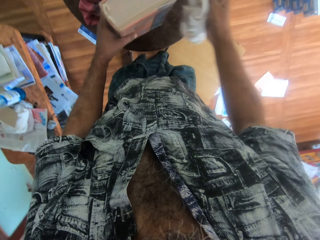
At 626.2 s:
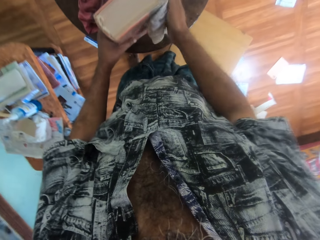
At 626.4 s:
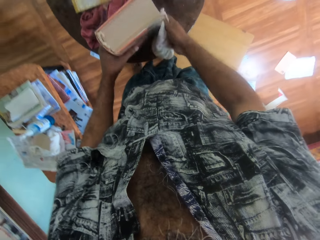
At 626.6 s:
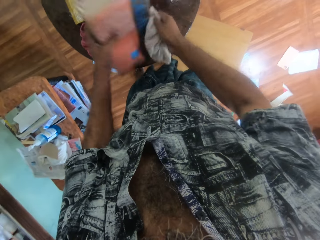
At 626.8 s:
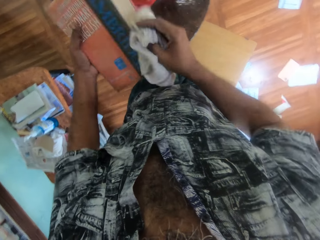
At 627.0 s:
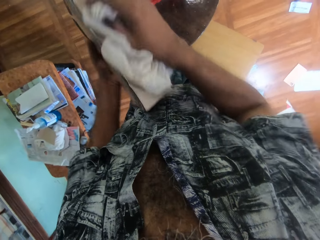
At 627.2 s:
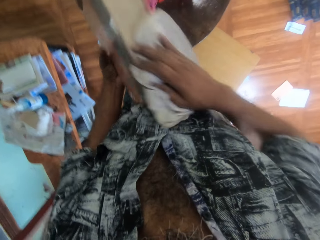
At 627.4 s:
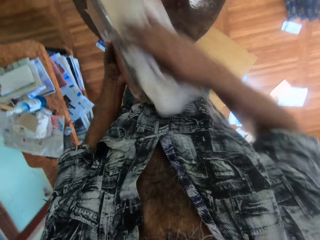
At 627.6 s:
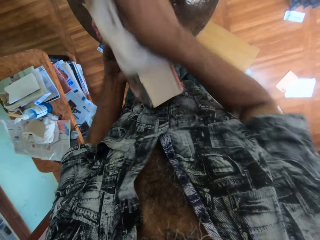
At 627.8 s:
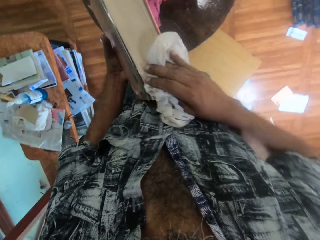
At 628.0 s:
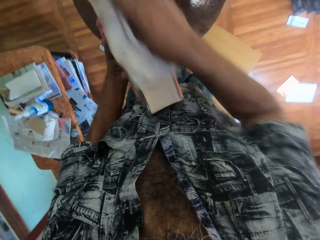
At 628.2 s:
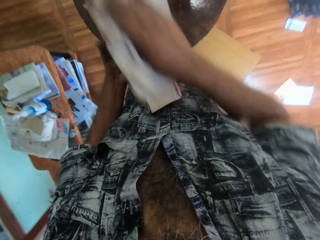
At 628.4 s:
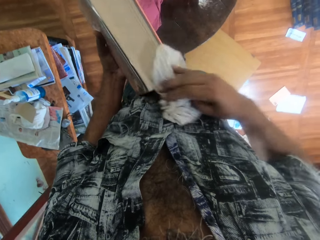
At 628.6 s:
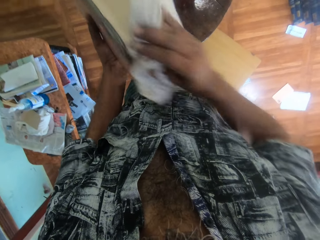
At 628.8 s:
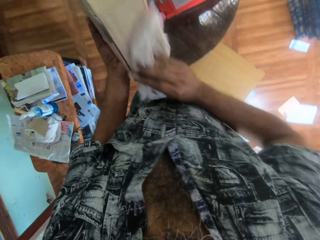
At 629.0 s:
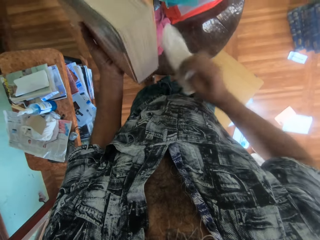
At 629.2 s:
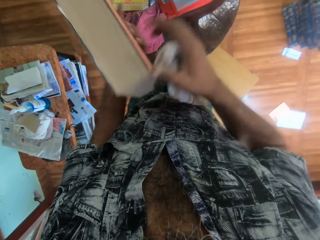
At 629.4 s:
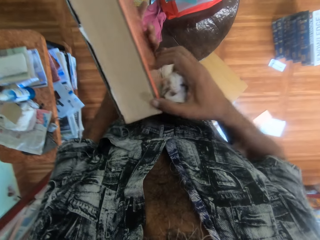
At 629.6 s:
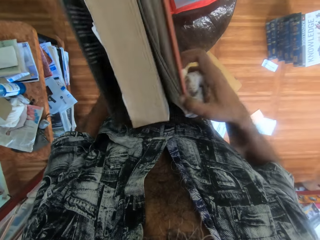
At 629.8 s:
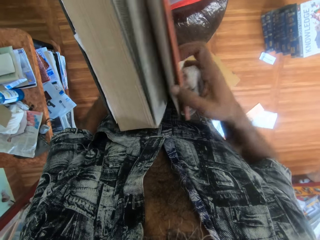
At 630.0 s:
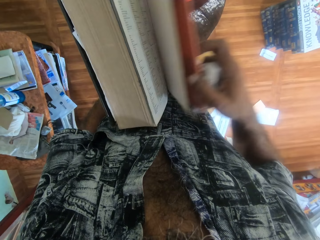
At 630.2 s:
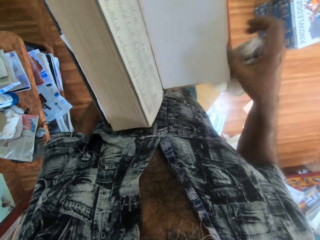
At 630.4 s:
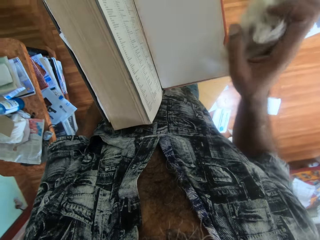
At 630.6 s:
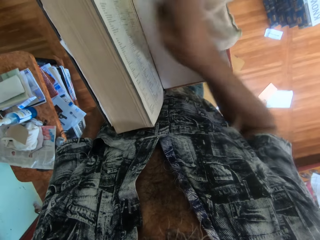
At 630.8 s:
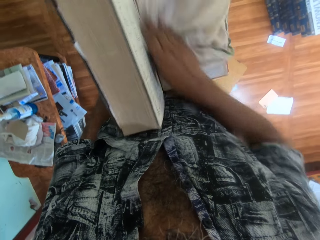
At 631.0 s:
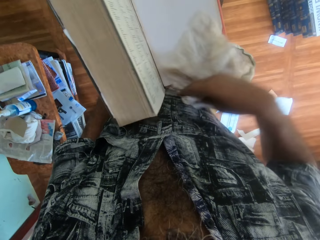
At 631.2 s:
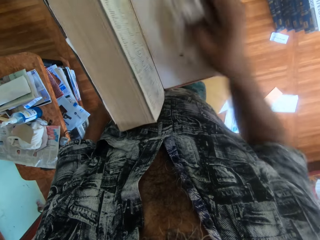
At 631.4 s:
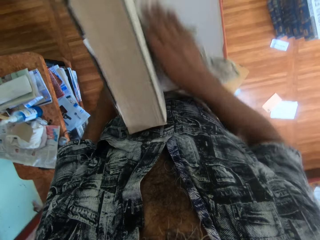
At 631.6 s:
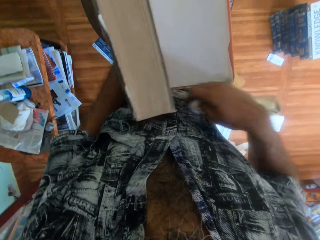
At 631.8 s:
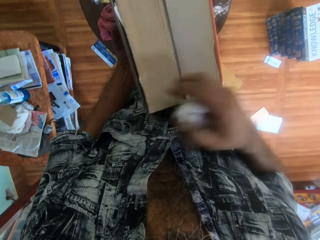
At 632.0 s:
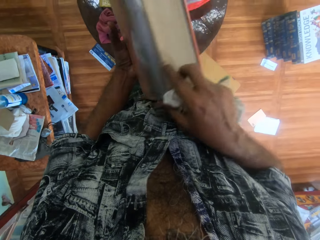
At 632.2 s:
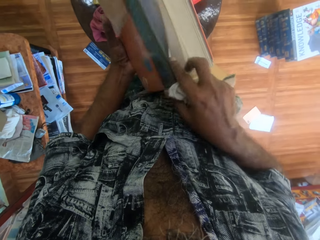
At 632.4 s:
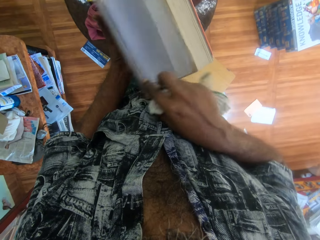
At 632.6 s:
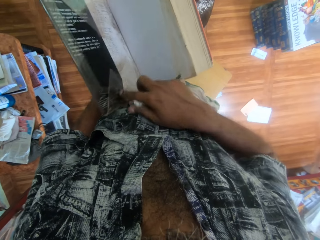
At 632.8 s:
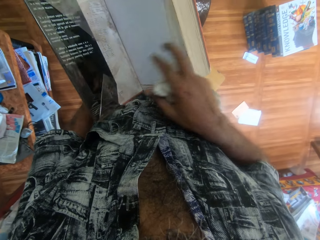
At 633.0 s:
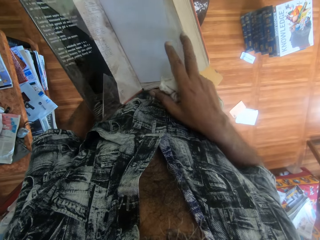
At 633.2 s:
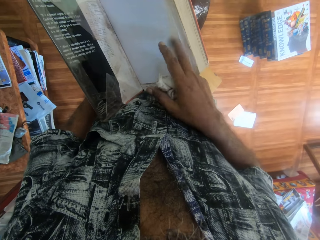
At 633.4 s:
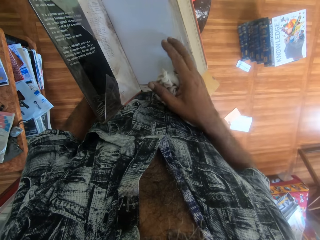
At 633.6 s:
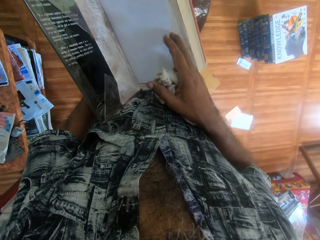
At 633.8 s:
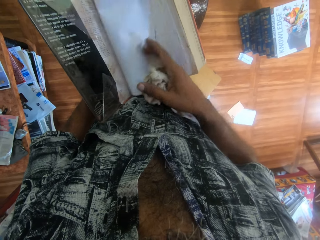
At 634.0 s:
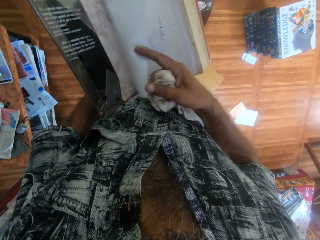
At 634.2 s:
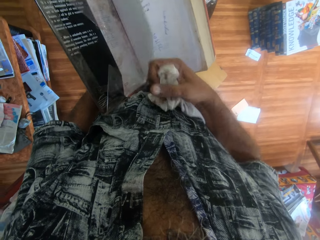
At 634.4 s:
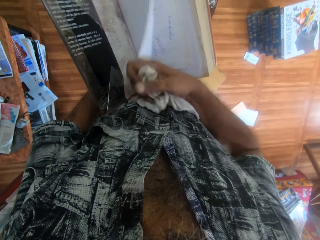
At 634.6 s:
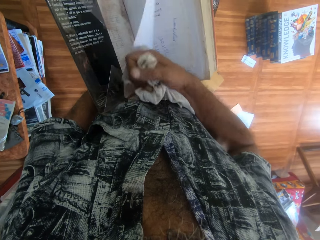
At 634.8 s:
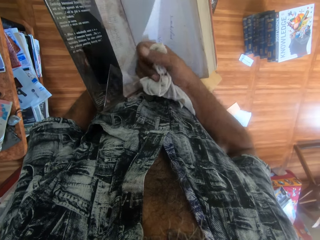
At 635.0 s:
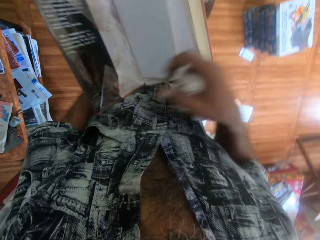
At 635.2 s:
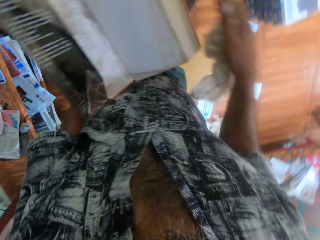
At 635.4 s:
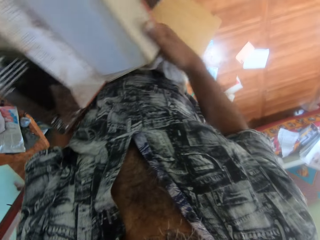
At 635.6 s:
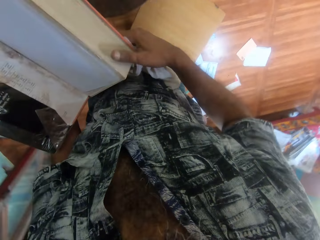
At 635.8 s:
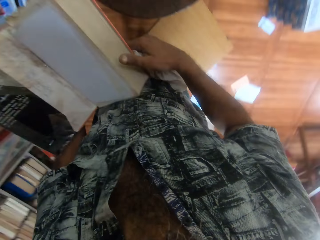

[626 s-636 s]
The camera wearer picks the red book from the table with his left hand. He cleans the red book in his left hand with the piece of cloth in his right hand. He opens the red book in his left hand with his right hand. He cleans the red book in his left hand with the piece of cloth in his right hand. He opens the other side of the red book in his left hand with his right hand.

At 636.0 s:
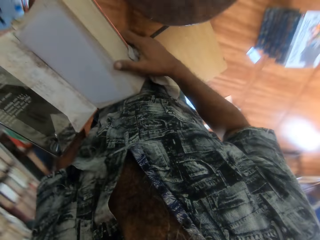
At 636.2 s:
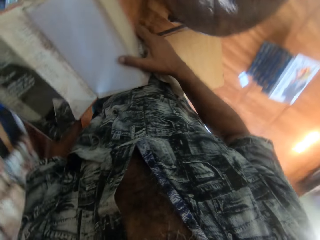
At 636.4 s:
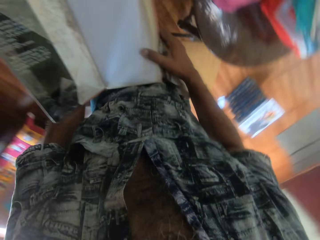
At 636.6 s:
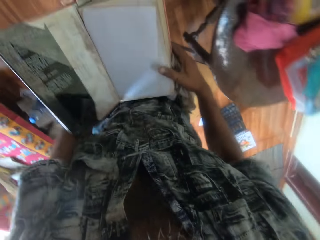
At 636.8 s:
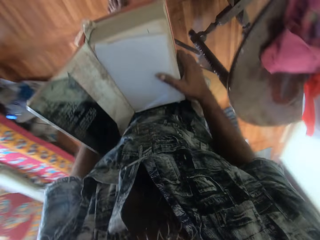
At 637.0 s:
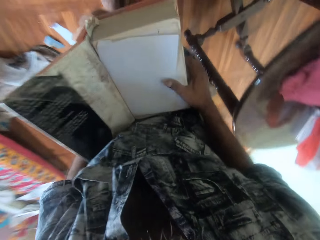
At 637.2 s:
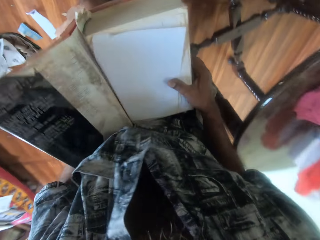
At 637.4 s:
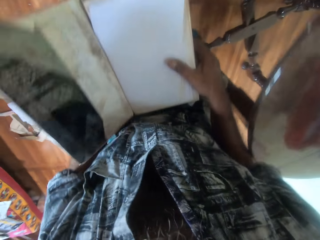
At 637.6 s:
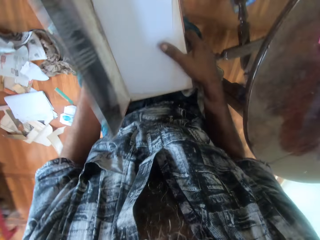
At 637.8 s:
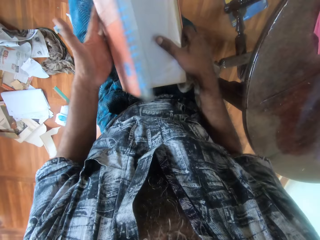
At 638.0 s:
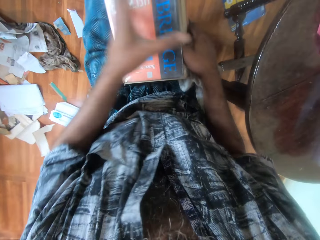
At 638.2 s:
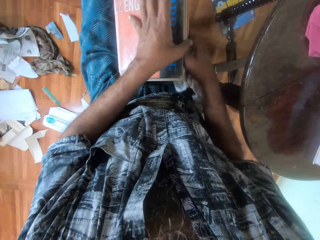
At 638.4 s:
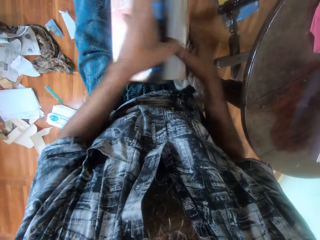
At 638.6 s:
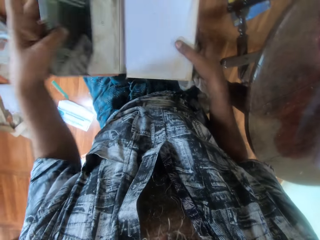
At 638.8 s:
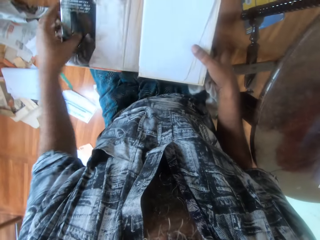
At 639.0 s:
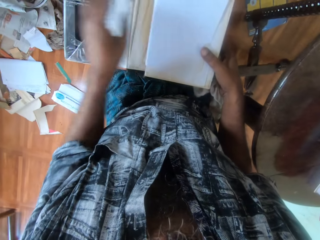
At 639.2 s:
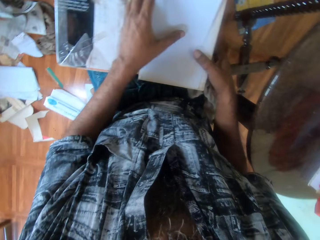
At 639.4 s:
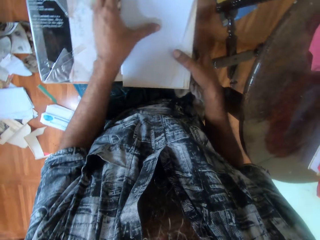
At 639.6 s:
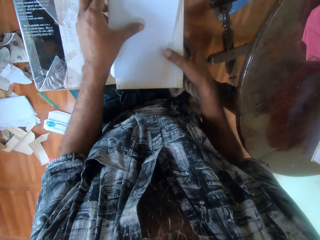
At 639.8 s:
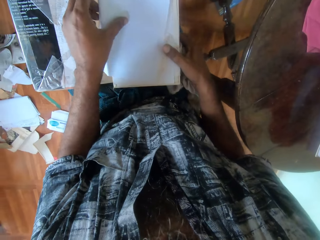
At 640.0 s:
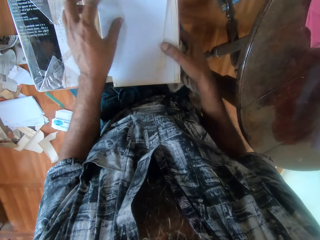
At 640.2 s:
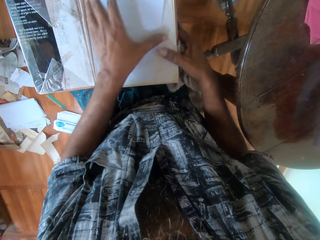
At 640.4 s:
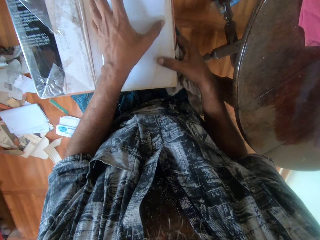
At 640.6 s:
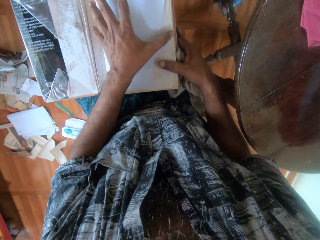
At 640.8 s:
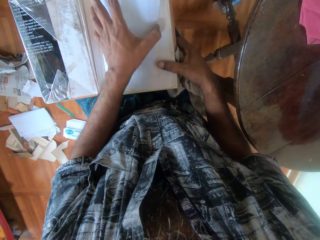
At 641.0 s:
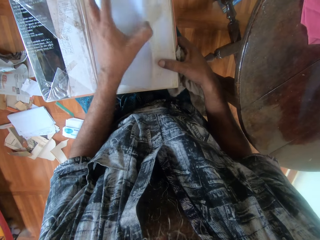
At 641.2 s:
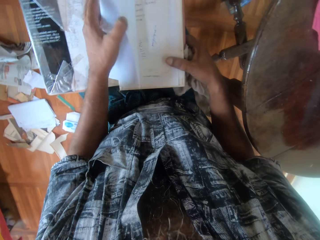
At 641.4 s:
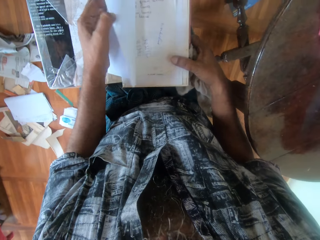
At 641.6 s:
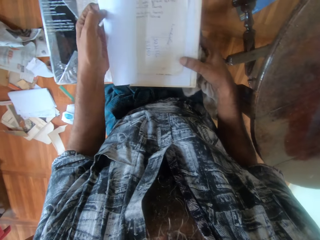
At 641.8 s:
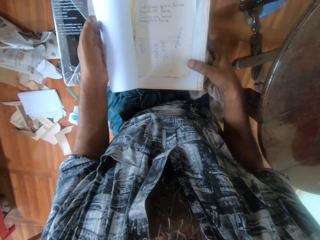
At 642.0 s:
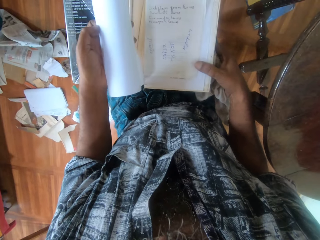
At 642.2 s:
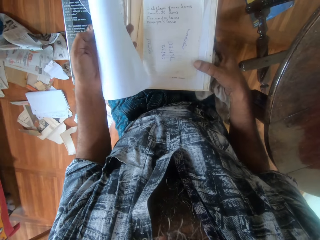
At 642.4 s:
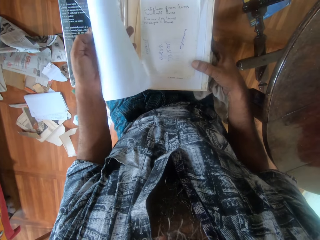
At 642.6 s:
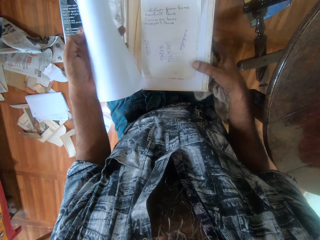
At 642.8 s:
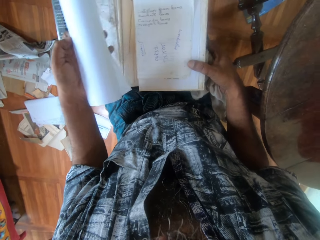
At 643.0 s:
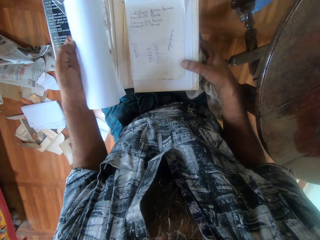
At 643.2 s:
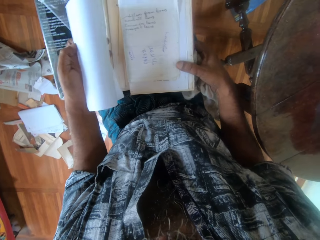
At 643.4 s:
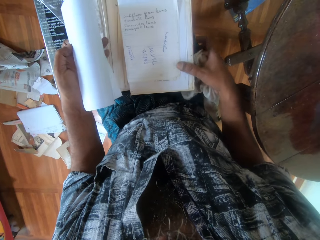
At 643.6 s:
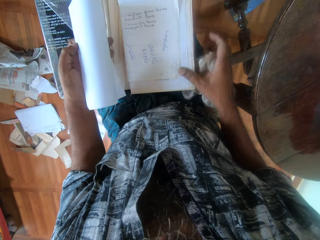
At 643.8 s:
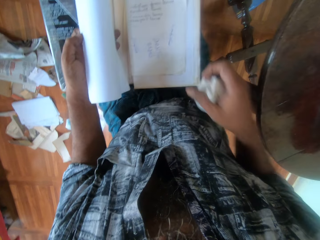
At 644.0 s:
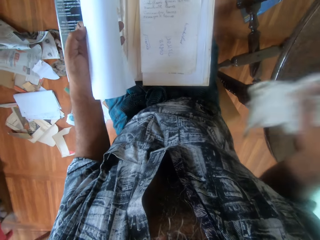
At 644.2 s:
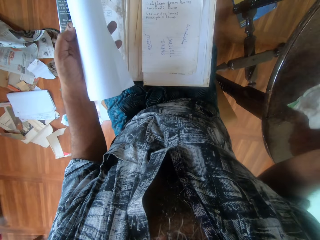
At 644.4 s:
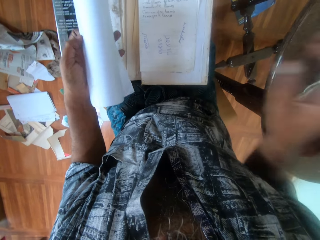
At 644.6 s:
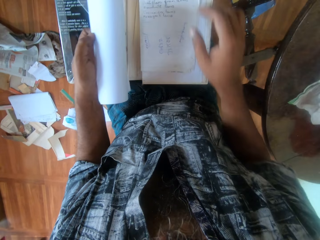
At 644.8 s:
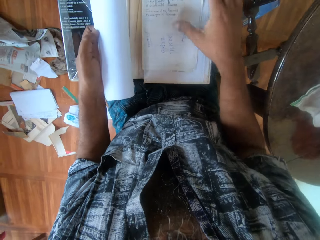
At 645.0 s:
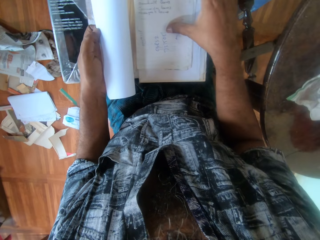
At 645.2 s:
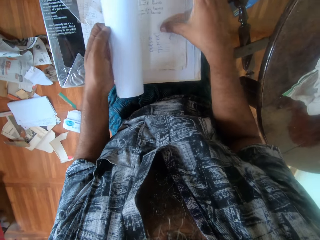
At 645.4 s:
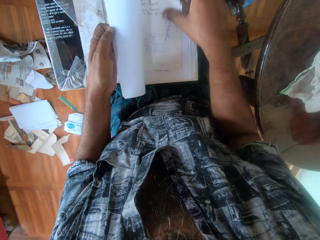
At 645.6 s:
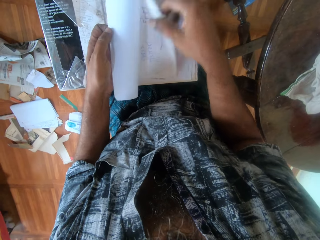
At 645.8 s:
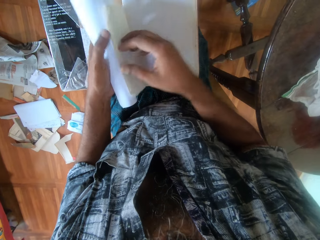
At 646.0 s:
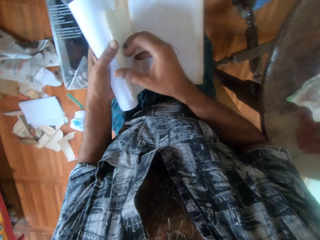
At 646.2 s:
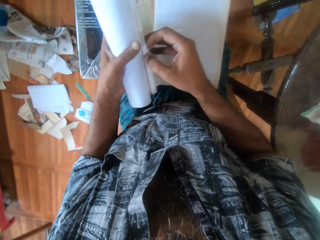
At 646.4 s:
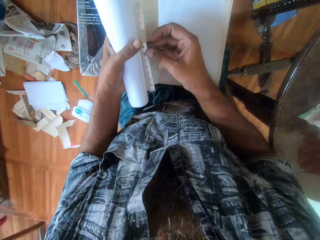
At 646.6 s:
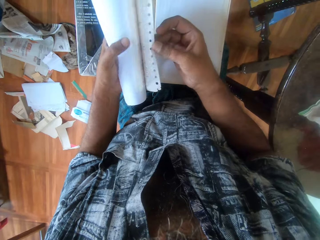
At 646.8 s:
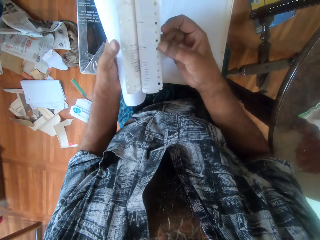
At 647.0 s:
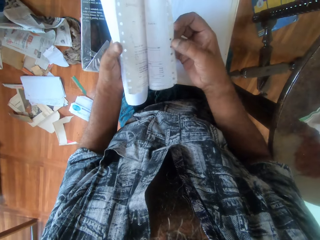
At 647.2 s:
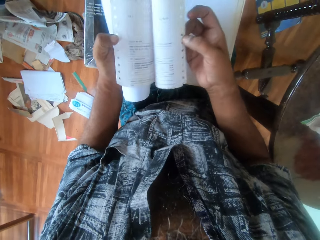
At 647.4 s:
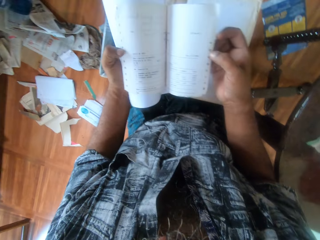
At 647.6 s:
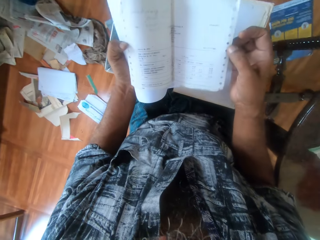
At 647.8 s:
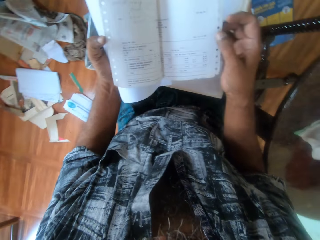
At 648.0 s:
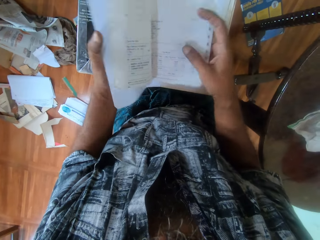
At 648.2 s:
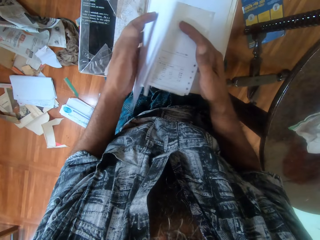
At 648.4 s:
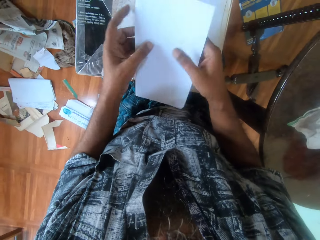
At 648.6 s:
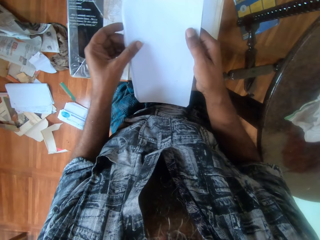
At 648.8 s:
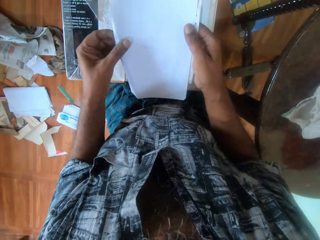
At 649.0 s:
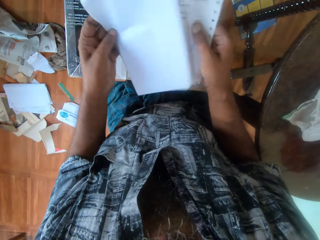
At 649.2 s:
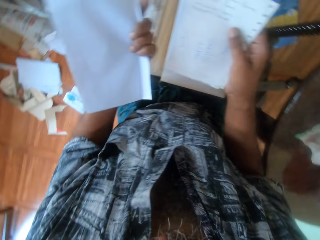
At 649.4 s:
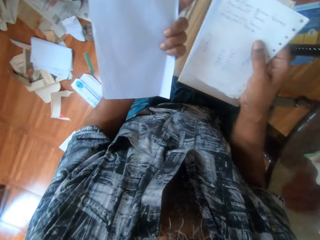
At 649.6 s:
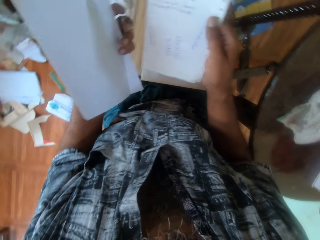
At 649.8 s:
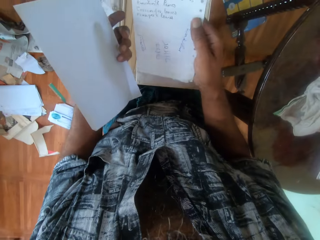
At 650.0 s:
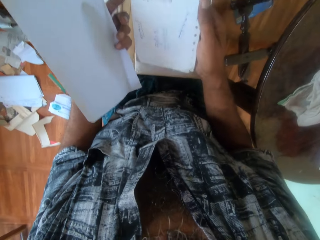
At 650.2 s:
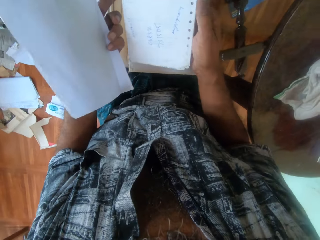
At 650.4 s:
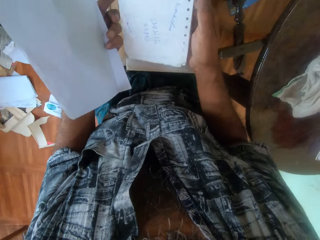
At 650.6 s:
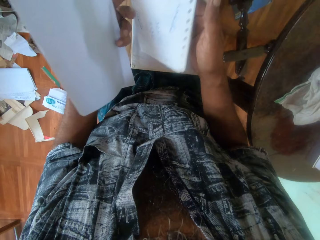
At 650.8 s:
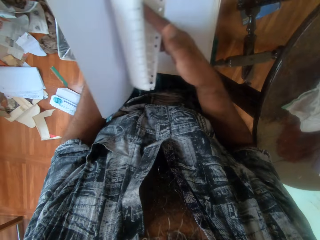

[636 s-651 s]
The camera wearer sits on a stool. He closes the book in his right hand with his left hand. He opens the red book in his right hand with his left hand. He picks a piece of paper from the red book with his left hand. He drops the piece of cloth on the table with his right hand. He picks a piece of paper from the red book with his right hand. He passes the piece of paper from his right hand to his left hand. He opens the piece of paper in his left hand with his right hand. He goes through the piece of paper. He closes the piece of paper with his hands. He flips the piece of paper in his left hand. He looks at the papers.
